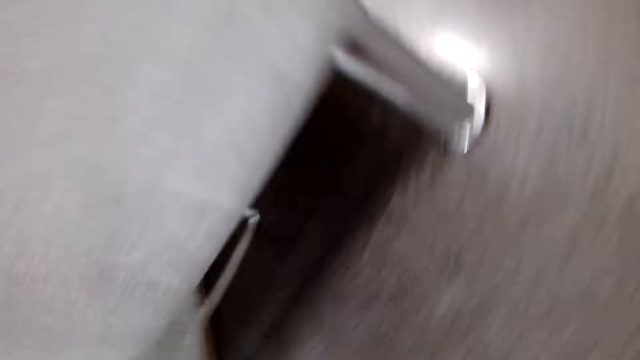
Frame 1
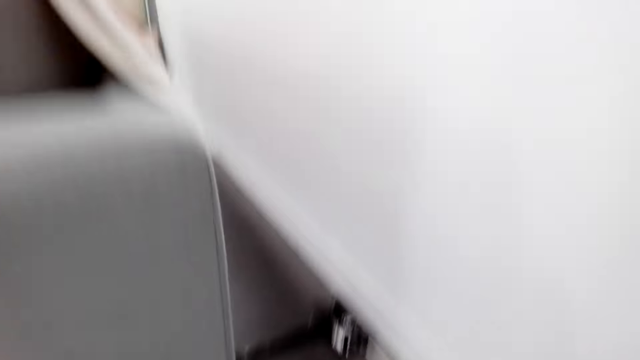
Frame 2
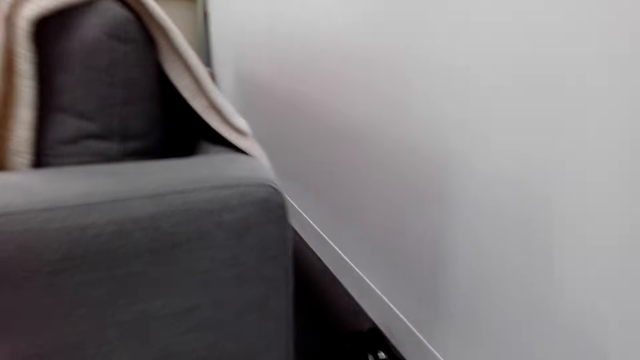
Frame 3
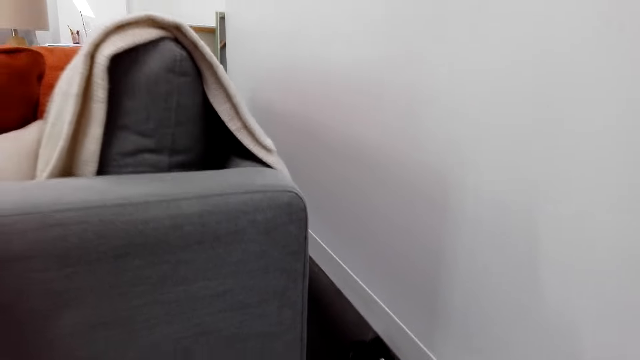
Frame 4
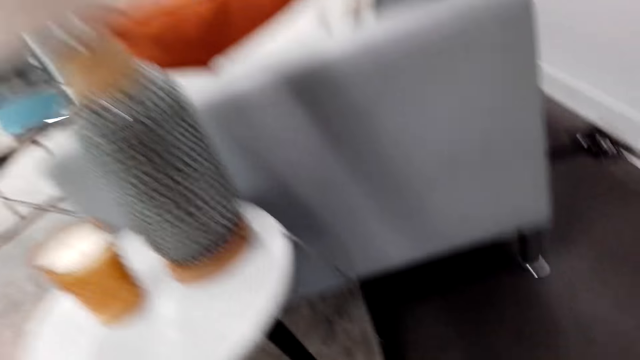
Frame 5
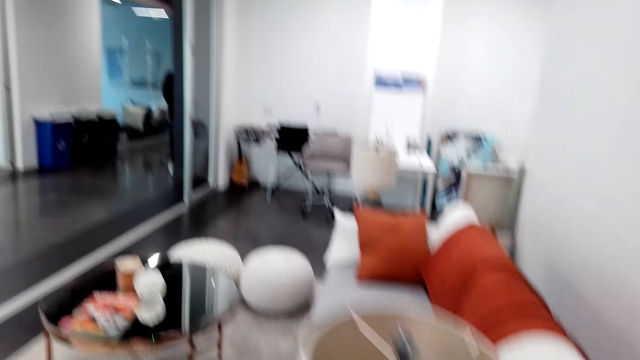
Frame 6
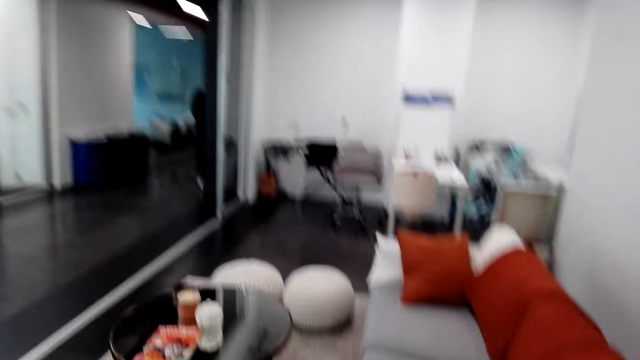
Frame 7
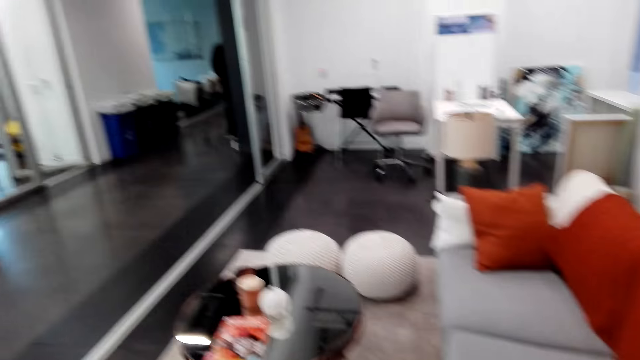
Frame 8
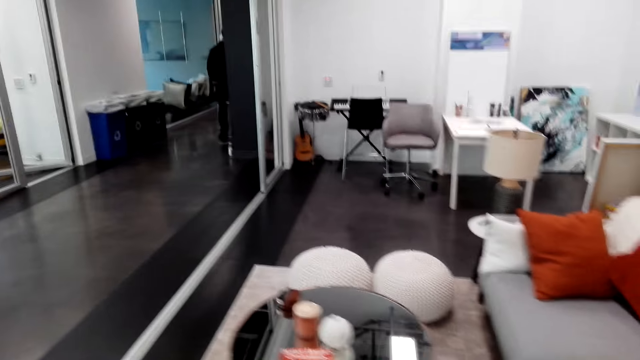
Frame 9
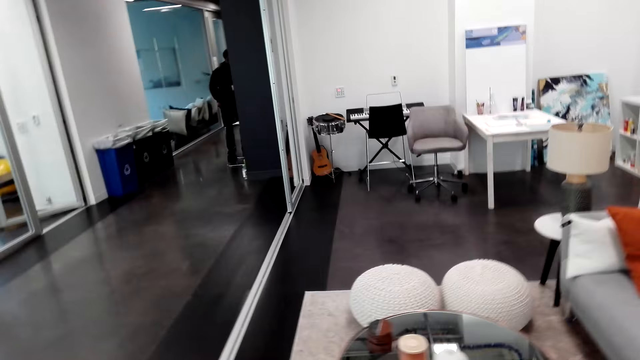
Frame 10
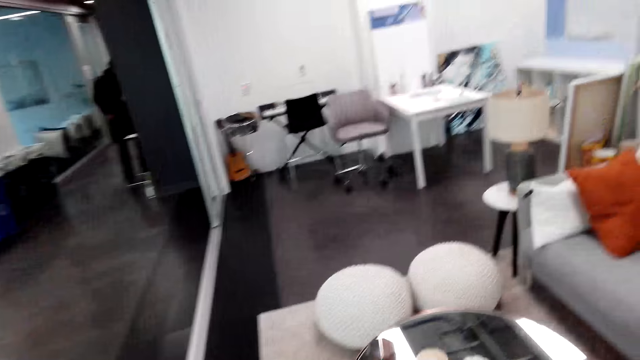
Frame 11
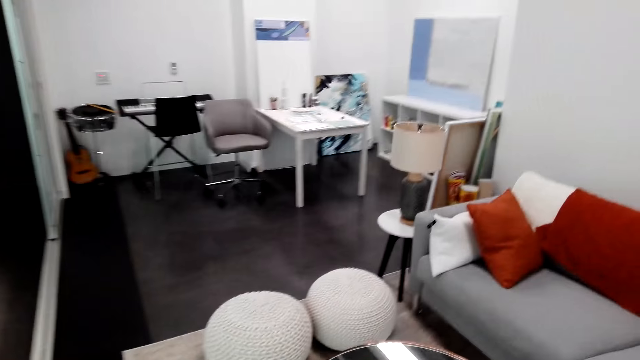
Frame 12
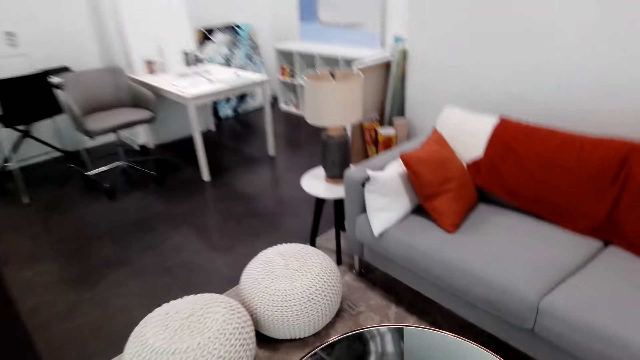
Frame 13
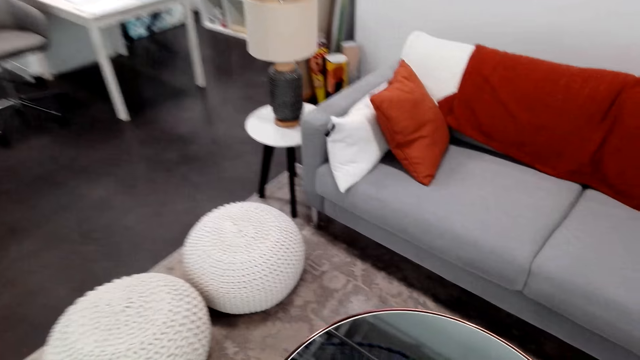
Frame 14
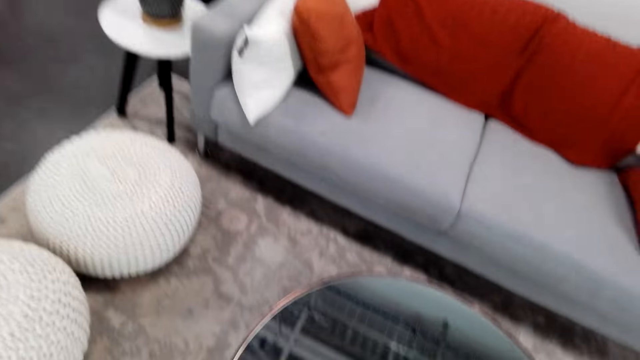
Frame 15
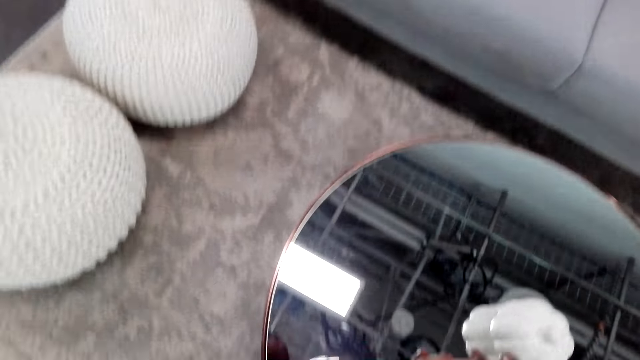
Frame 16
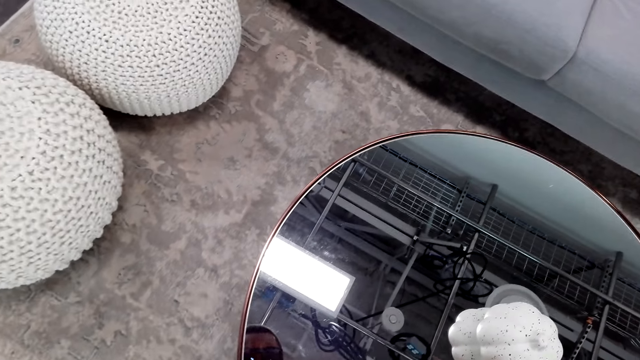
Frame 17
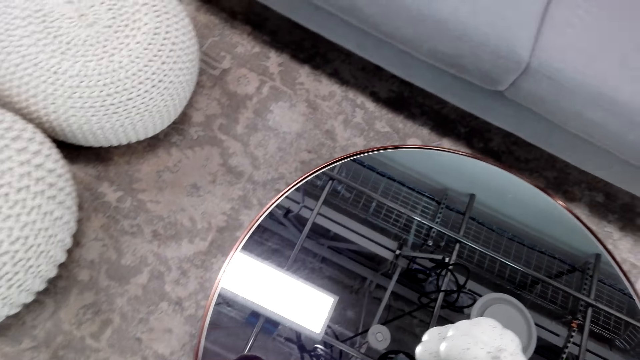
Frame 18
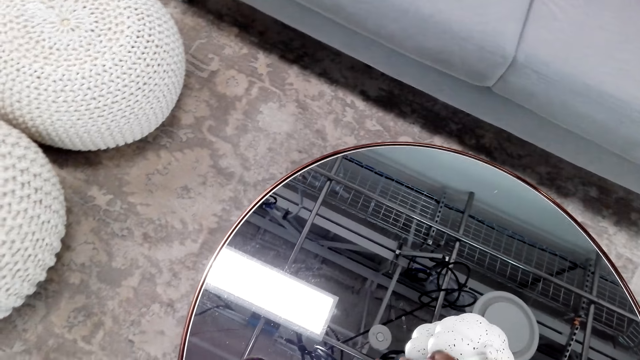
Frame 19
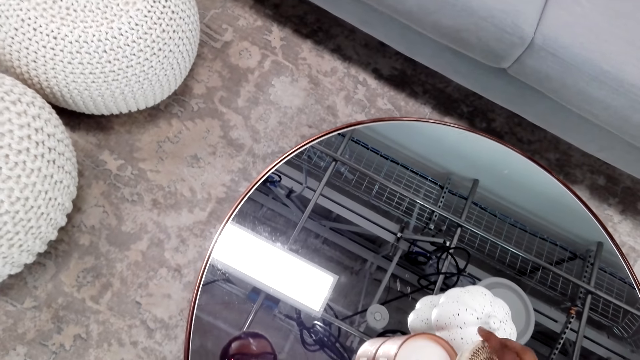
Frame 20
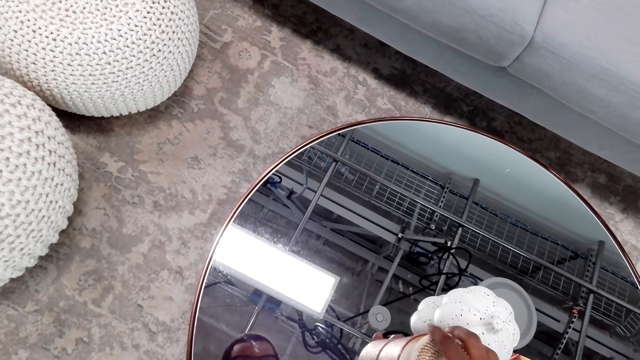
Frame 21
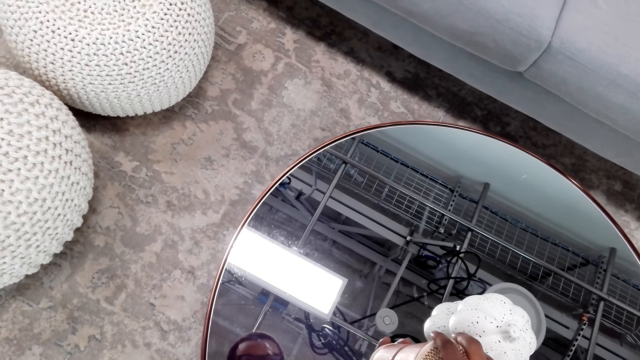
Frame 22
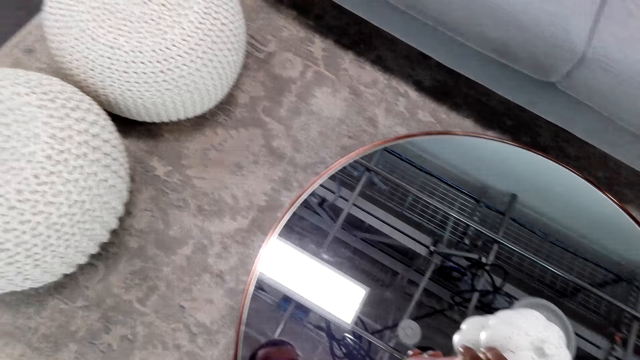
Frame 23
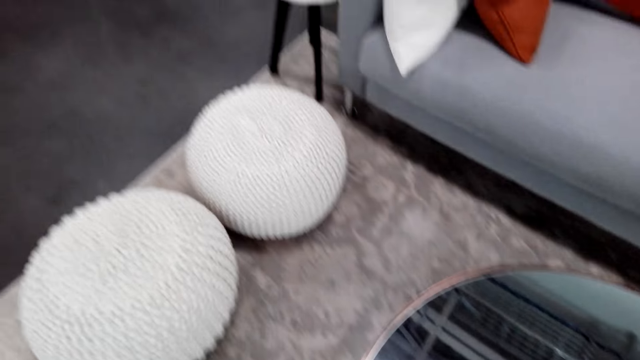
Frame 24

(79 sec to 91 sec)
The camera wearer stands up. They turn around. They walk around in the hotel. They talk to a man. The man talks to the camera wearer. The camera wearer touches the tins on the table. They move an item on the table.

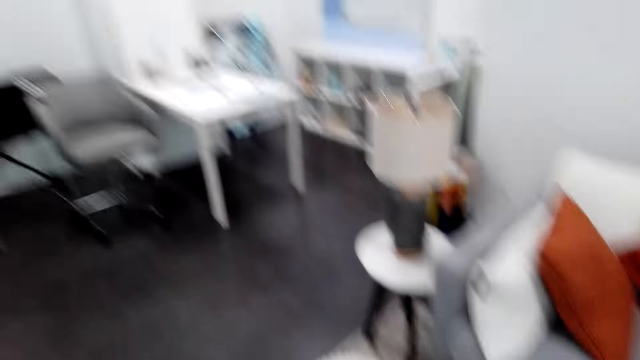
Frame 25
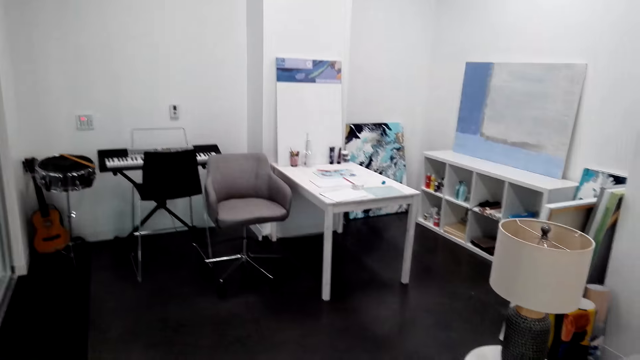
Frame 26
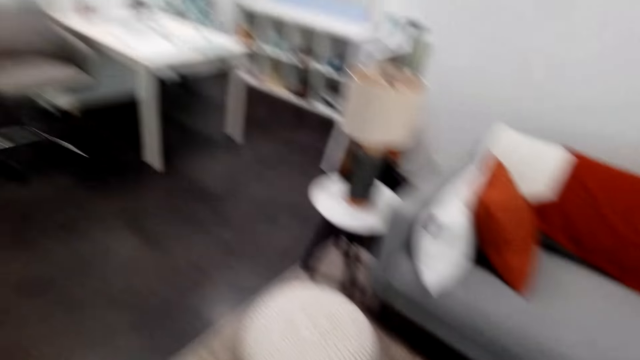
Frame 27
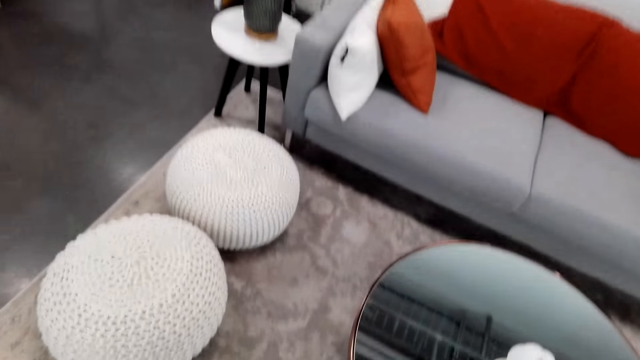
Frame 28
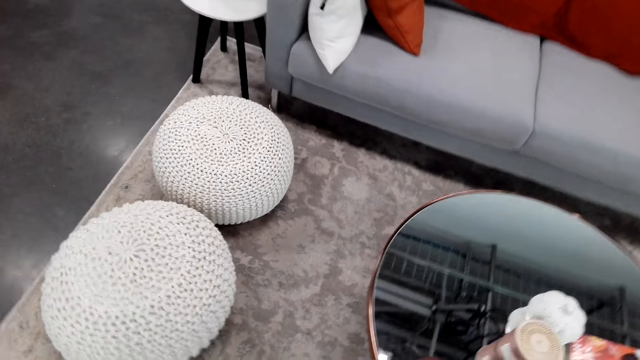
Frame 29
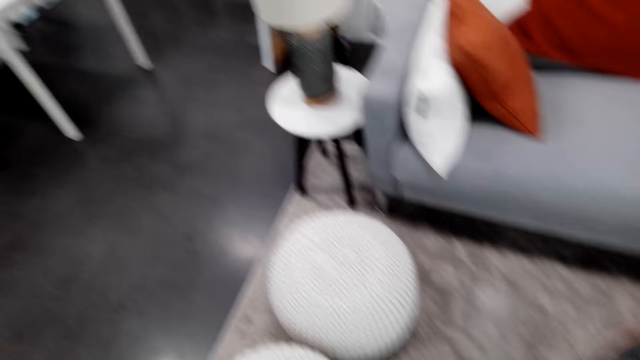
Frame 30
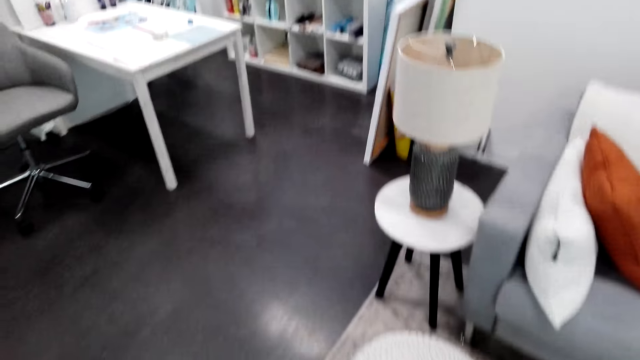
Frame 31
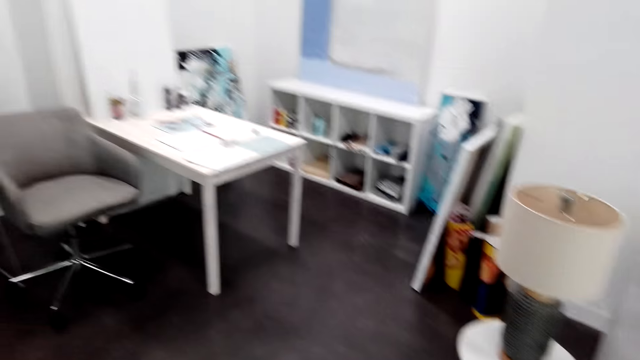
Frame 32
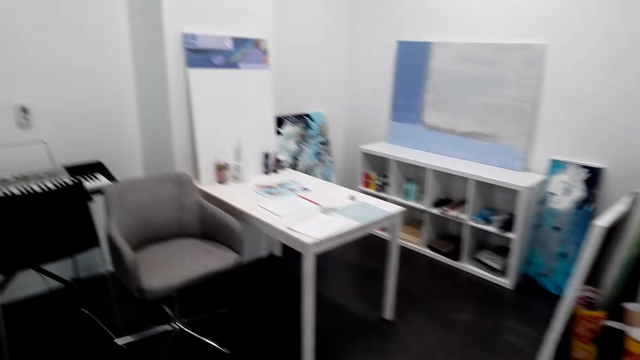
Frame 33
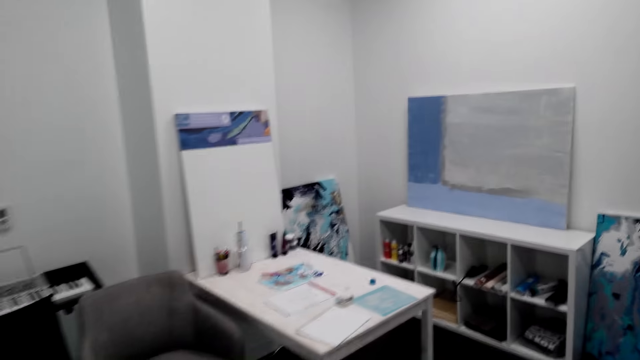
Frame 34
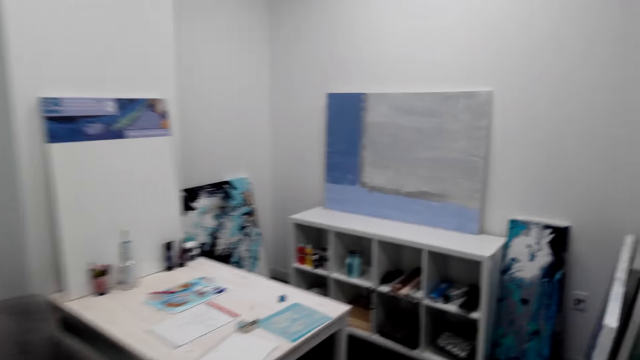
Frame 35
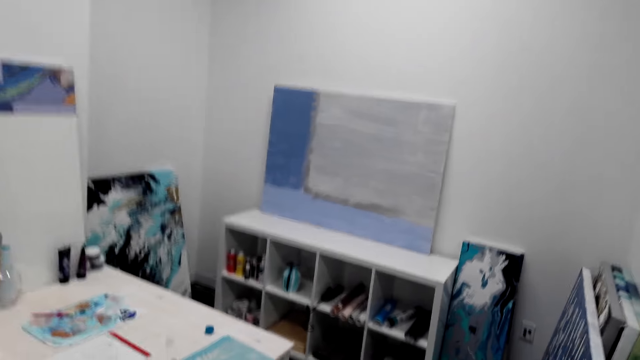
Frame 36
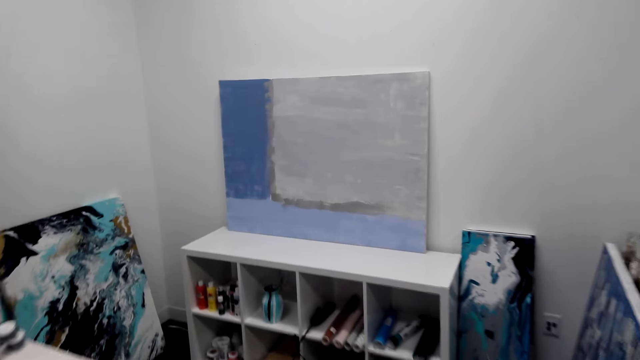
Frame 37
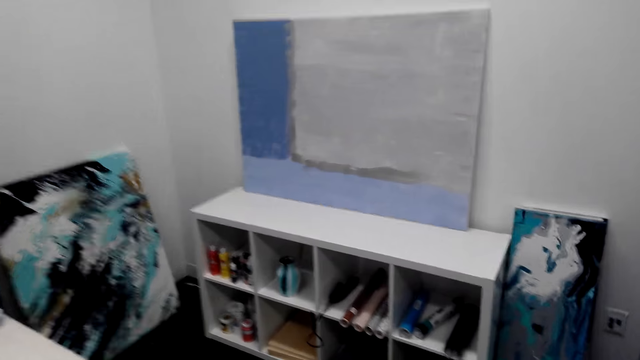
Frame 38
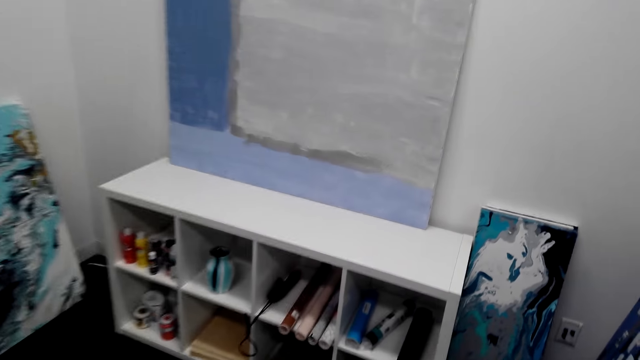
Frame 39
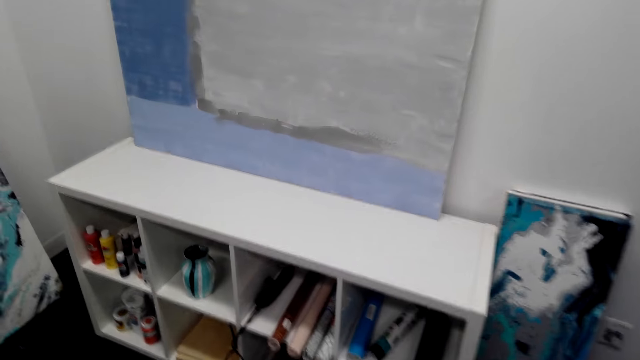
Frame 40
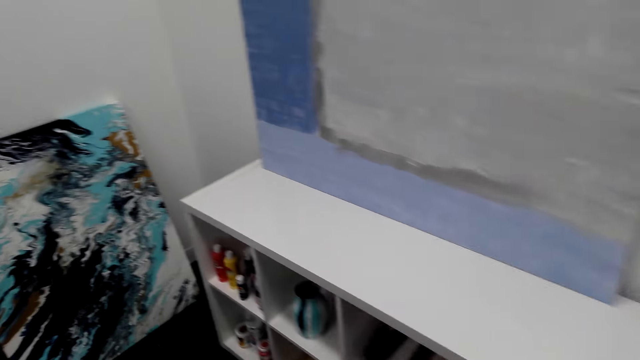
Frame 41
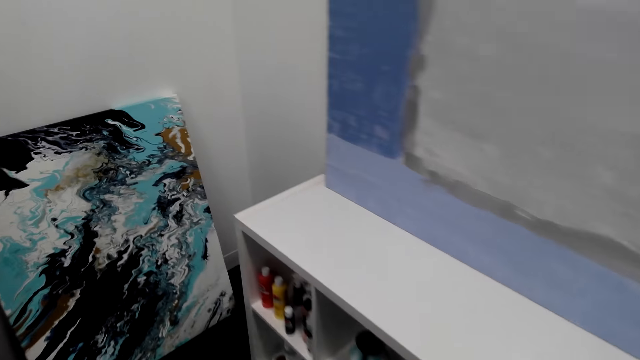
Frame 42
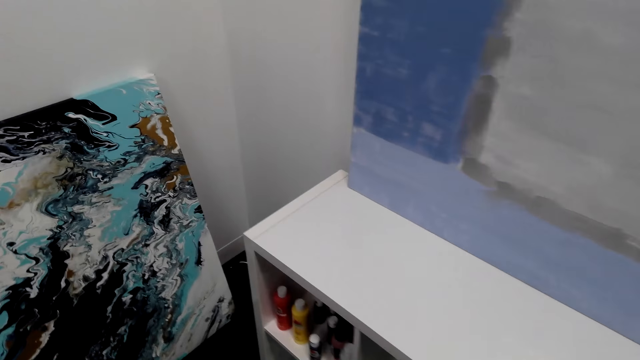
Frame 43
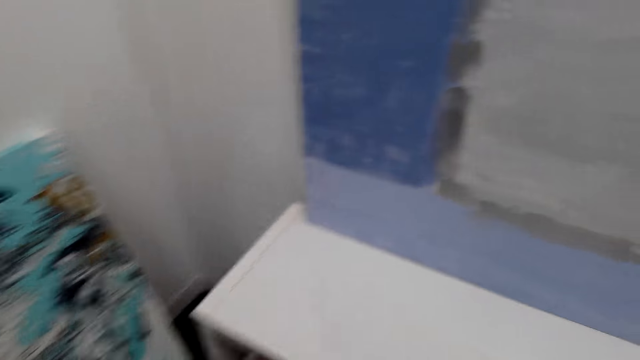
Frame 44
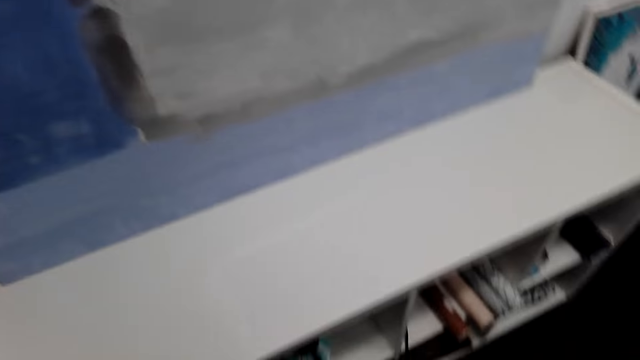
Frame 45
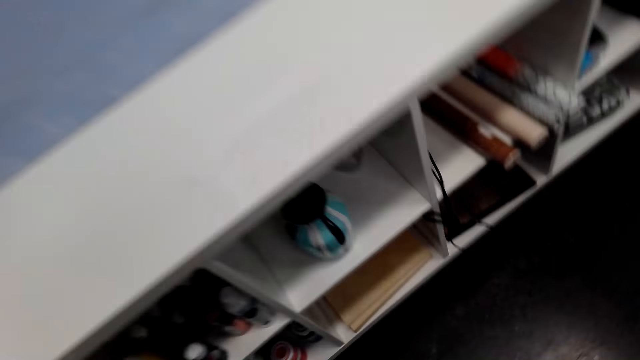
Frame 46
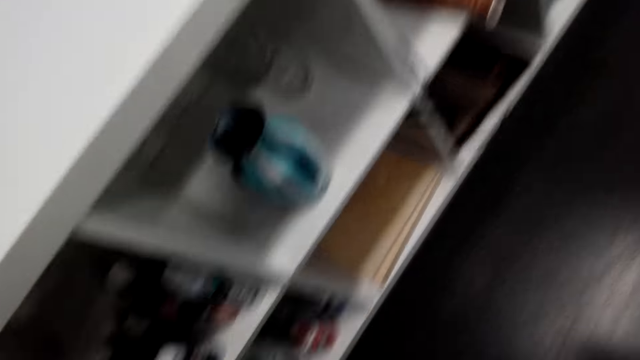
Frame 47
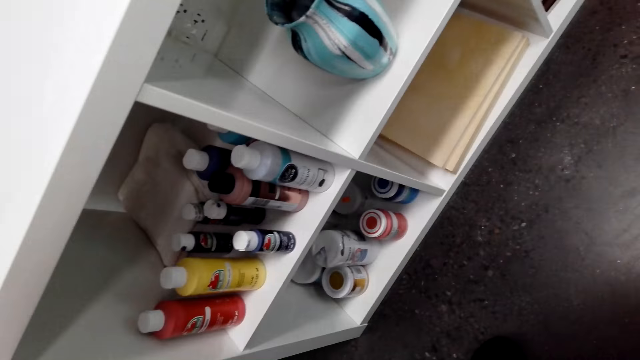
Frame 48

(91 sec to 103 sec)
The camera wearer looks around the hotel. They walk around in the hotel. They turn around. They look around the room.
